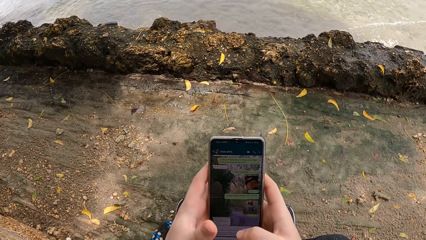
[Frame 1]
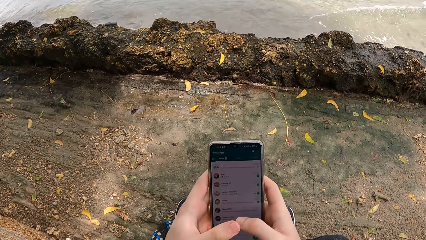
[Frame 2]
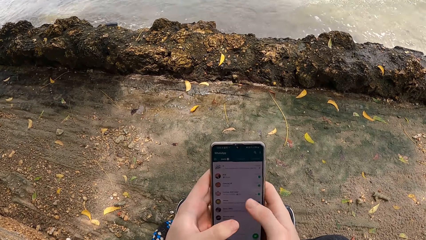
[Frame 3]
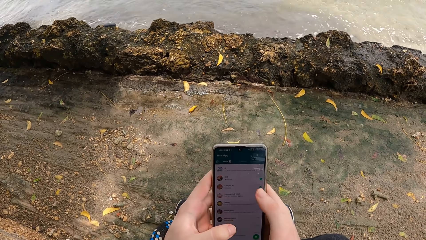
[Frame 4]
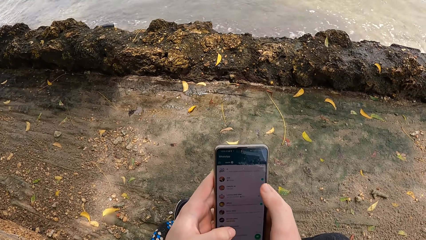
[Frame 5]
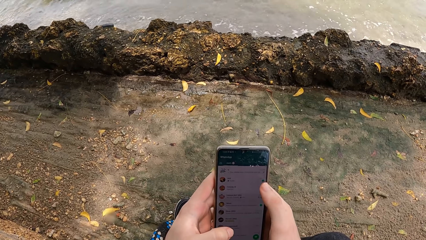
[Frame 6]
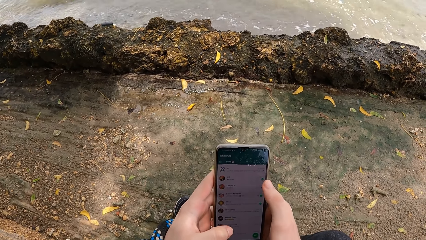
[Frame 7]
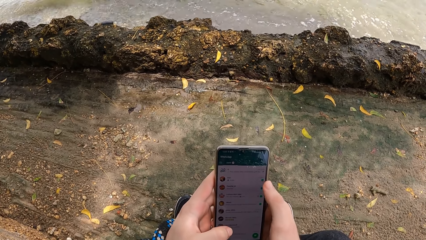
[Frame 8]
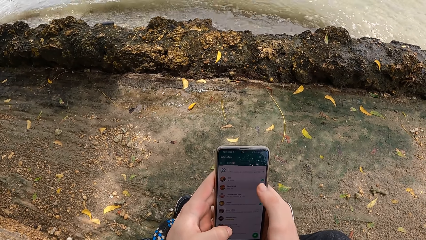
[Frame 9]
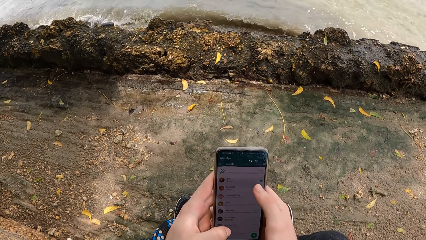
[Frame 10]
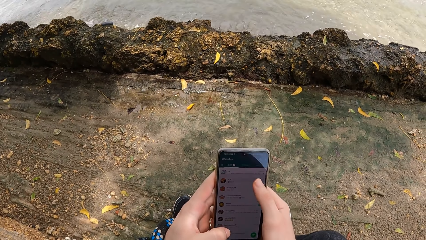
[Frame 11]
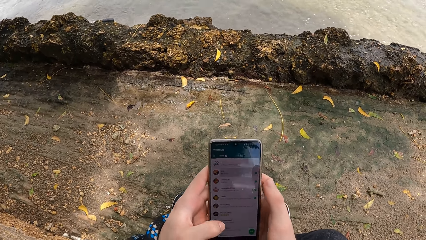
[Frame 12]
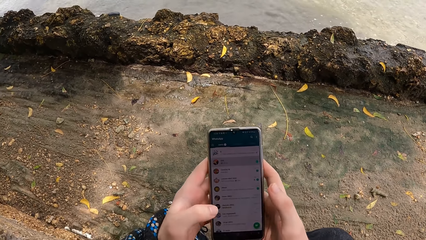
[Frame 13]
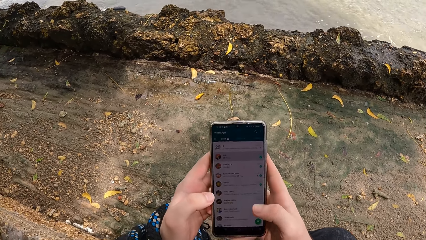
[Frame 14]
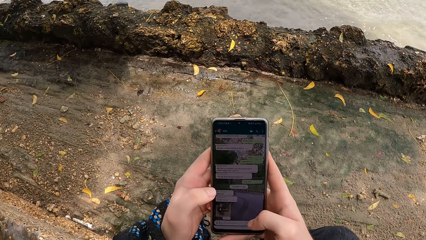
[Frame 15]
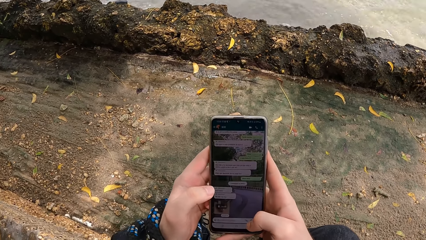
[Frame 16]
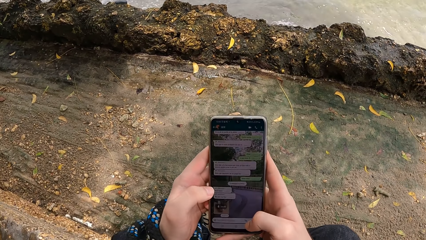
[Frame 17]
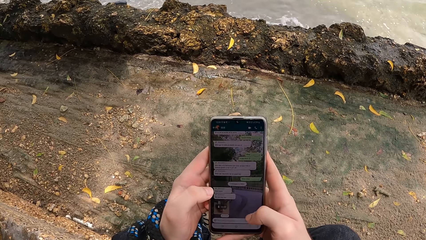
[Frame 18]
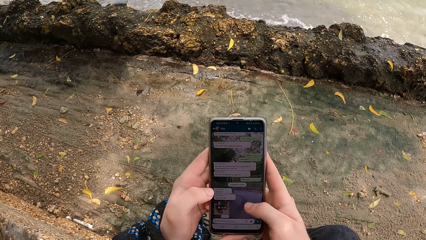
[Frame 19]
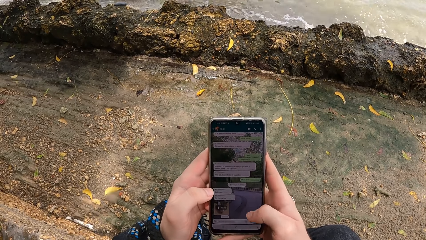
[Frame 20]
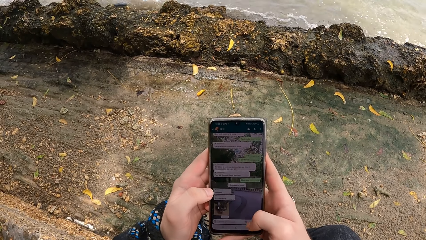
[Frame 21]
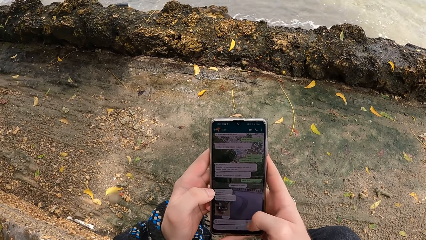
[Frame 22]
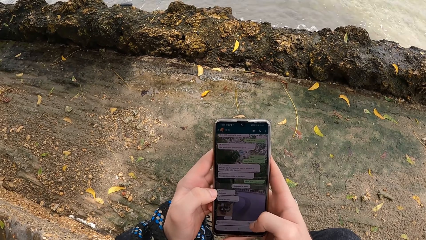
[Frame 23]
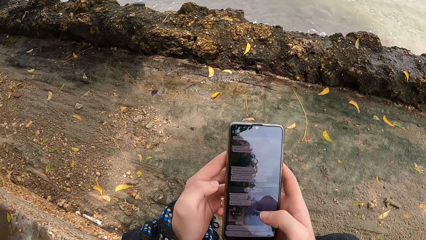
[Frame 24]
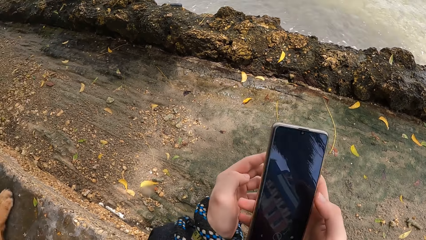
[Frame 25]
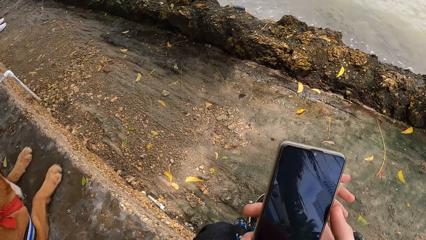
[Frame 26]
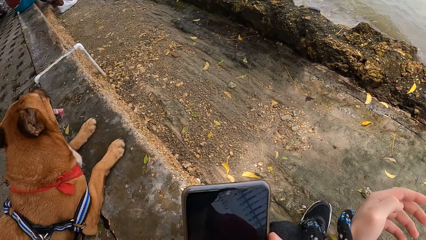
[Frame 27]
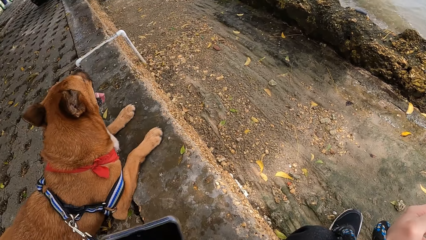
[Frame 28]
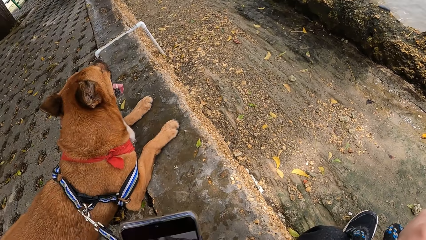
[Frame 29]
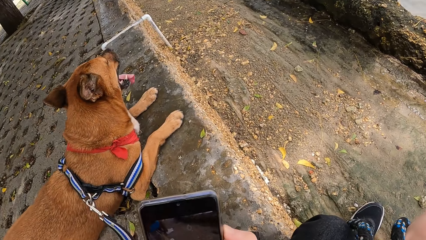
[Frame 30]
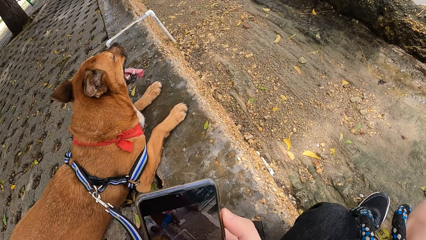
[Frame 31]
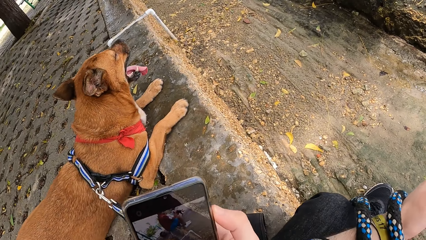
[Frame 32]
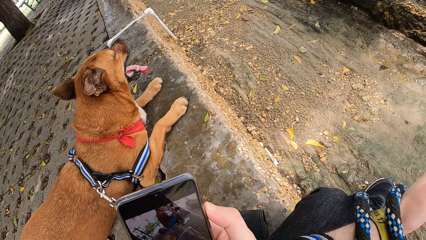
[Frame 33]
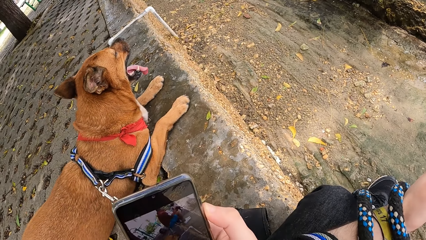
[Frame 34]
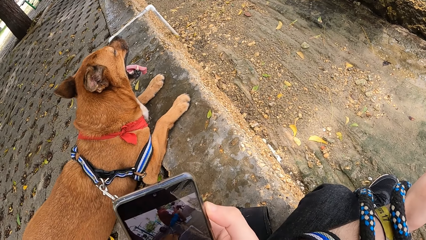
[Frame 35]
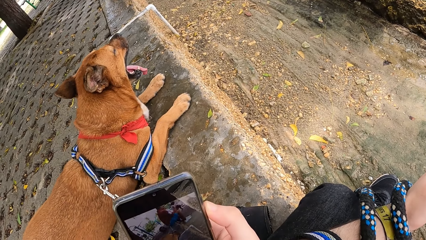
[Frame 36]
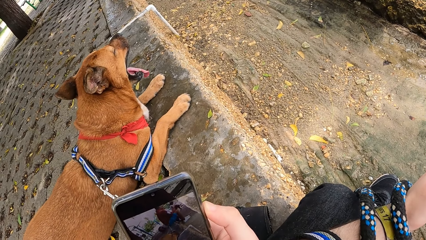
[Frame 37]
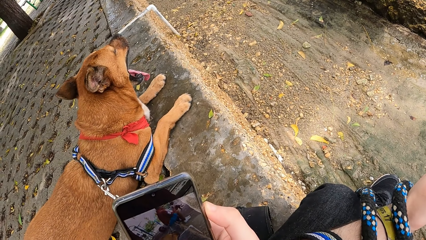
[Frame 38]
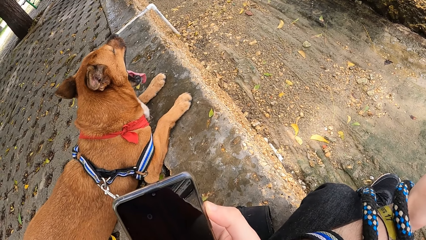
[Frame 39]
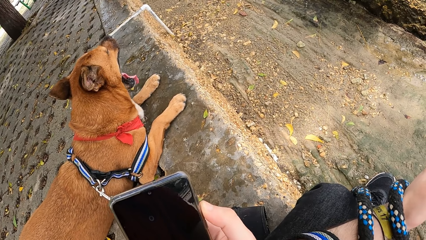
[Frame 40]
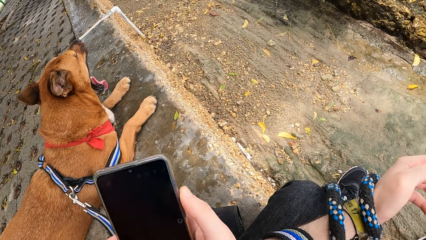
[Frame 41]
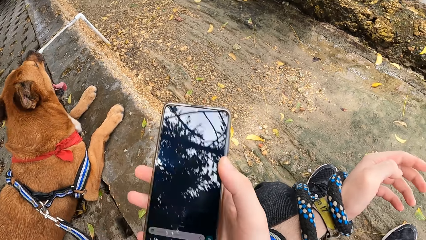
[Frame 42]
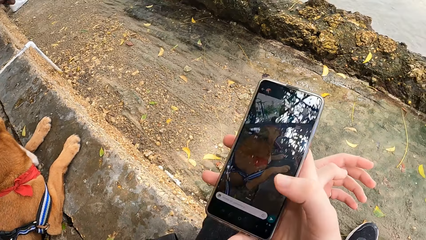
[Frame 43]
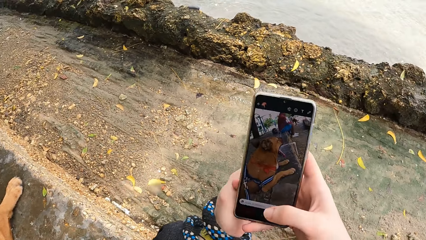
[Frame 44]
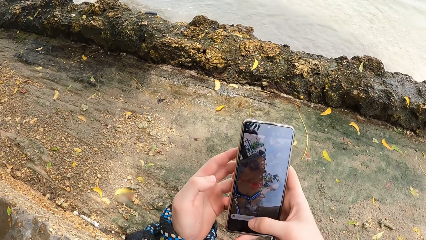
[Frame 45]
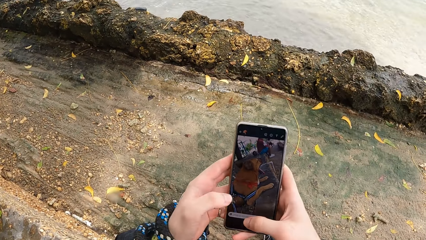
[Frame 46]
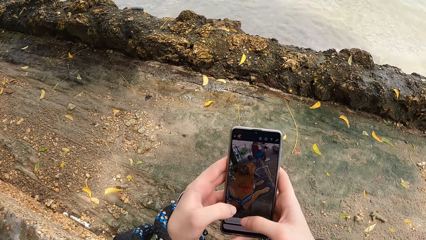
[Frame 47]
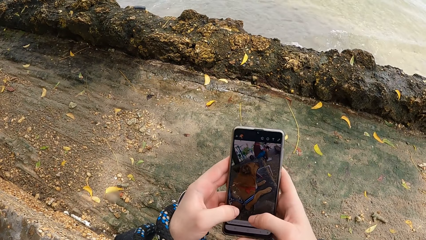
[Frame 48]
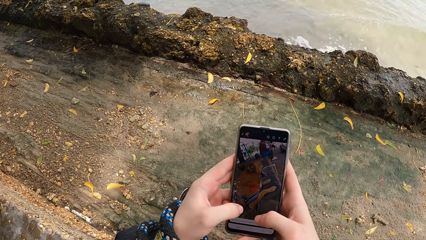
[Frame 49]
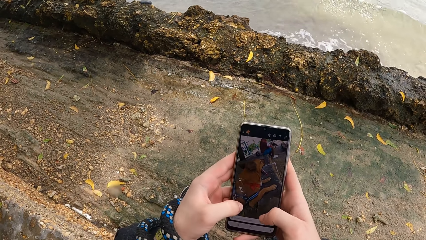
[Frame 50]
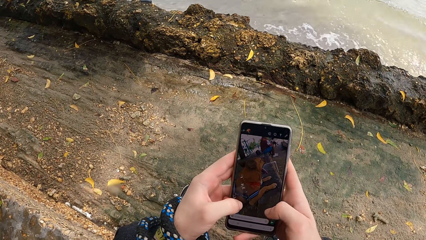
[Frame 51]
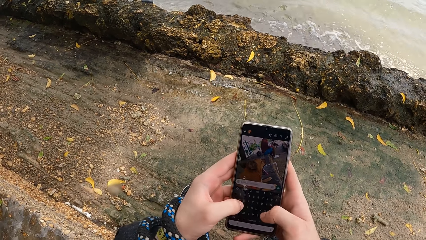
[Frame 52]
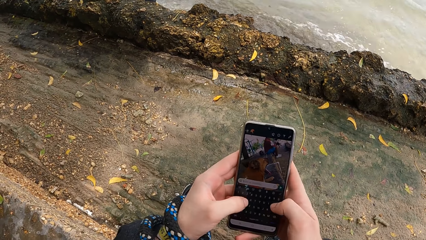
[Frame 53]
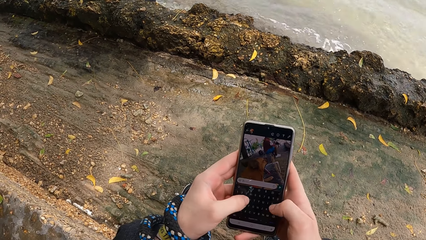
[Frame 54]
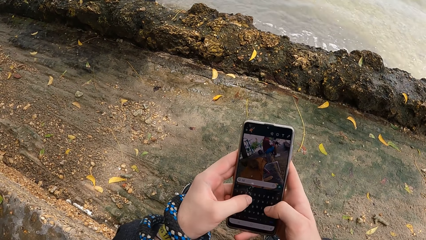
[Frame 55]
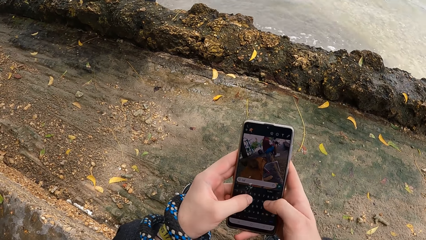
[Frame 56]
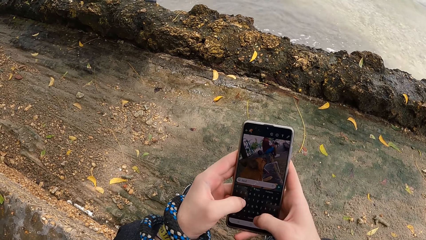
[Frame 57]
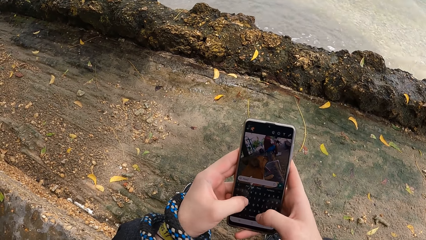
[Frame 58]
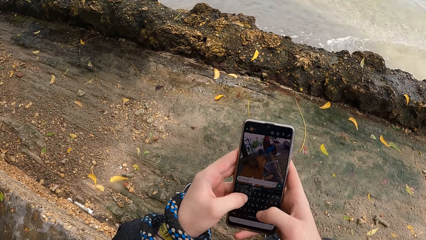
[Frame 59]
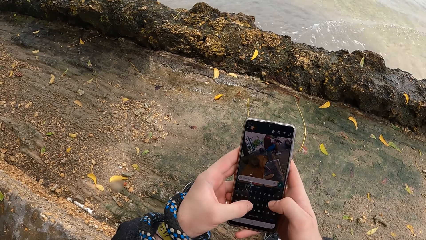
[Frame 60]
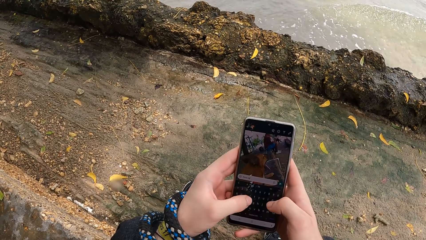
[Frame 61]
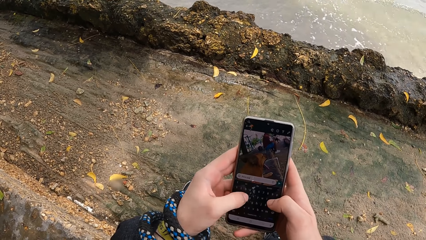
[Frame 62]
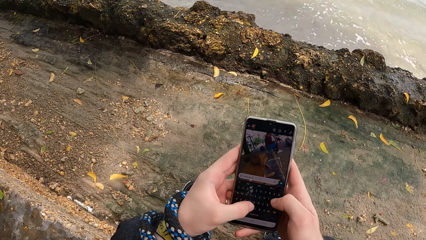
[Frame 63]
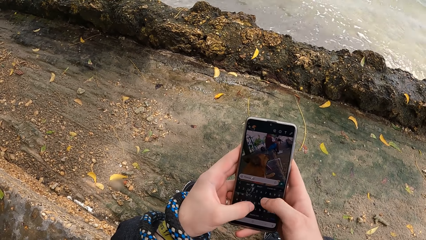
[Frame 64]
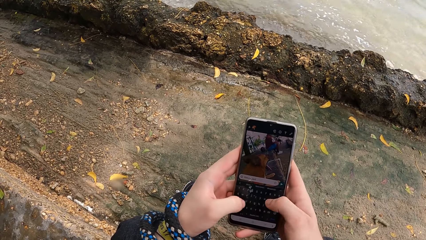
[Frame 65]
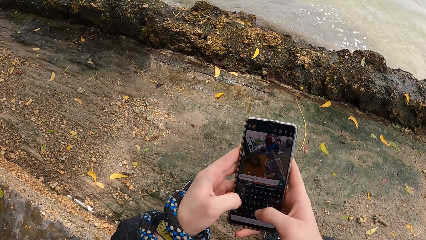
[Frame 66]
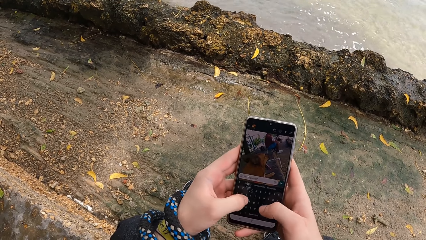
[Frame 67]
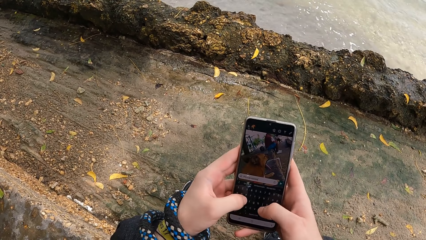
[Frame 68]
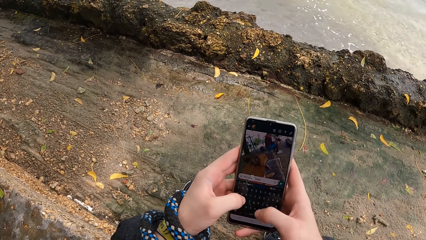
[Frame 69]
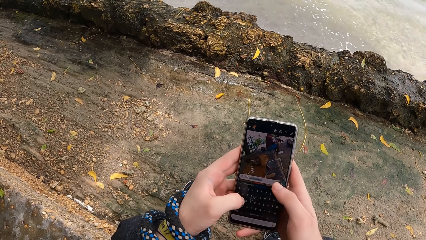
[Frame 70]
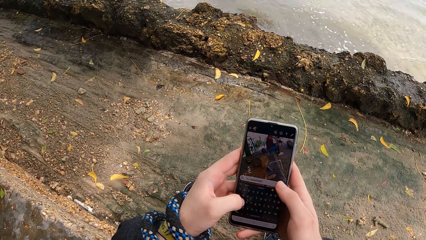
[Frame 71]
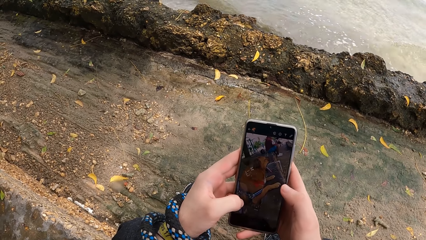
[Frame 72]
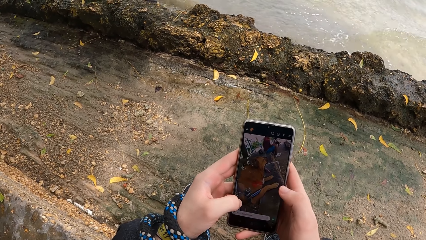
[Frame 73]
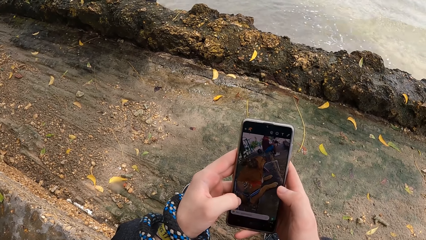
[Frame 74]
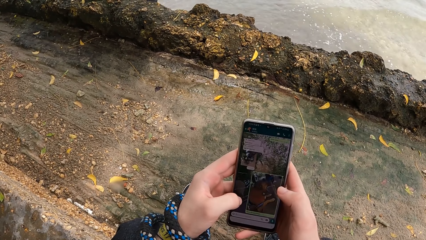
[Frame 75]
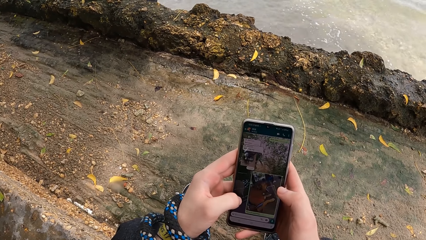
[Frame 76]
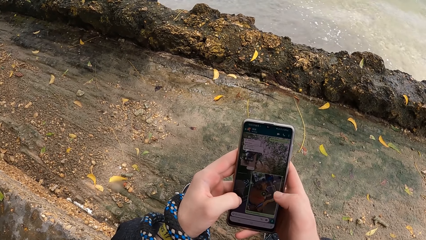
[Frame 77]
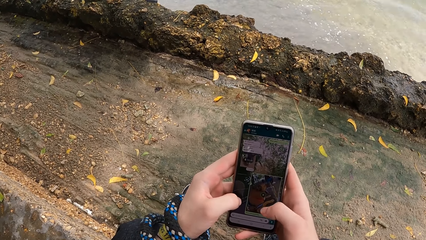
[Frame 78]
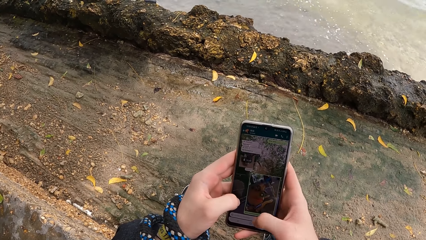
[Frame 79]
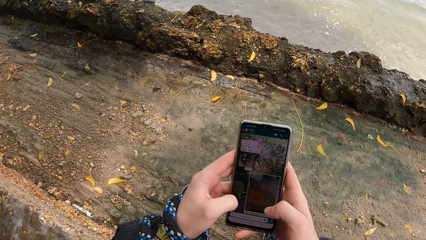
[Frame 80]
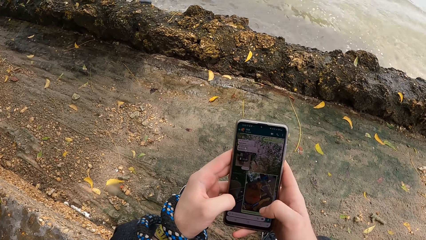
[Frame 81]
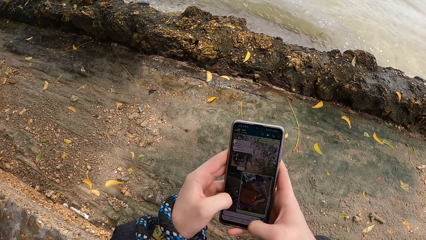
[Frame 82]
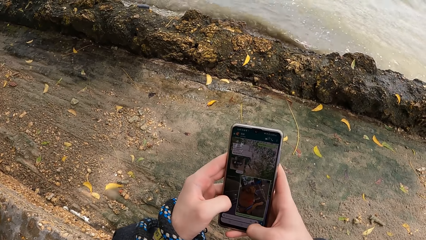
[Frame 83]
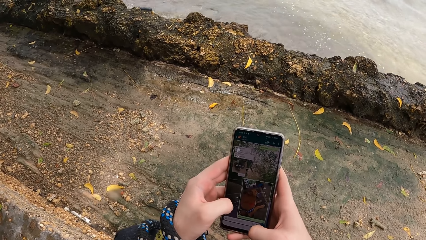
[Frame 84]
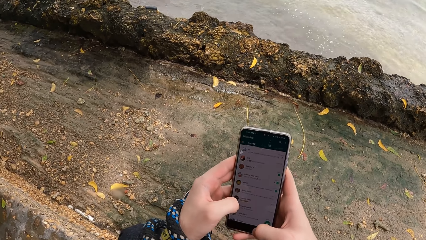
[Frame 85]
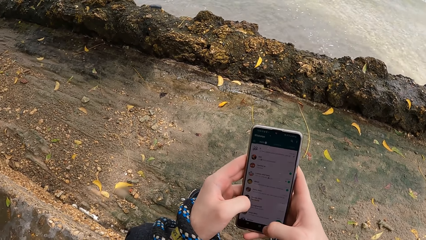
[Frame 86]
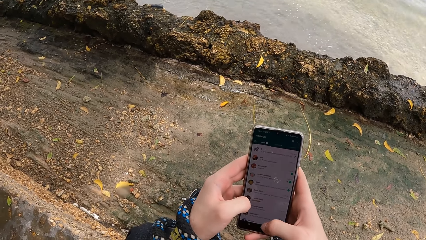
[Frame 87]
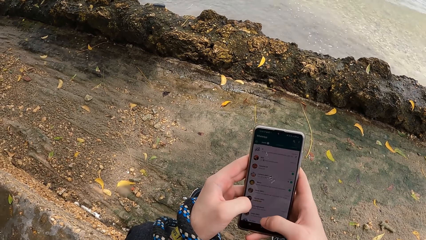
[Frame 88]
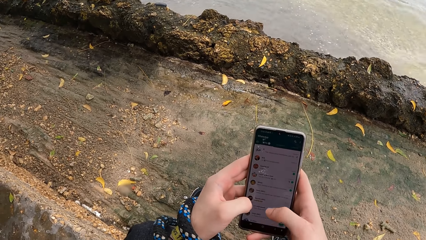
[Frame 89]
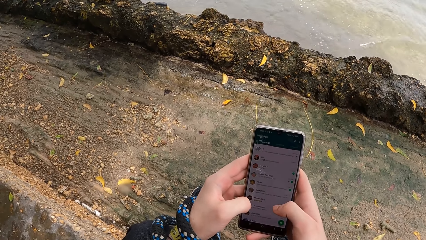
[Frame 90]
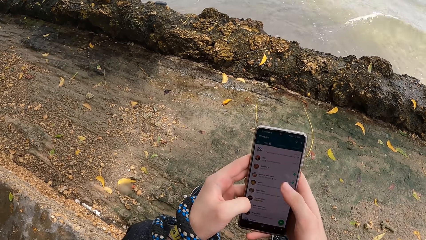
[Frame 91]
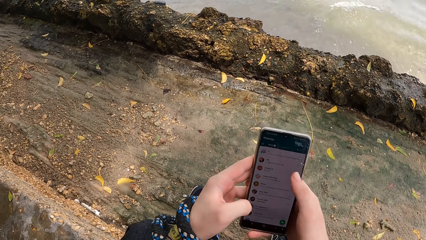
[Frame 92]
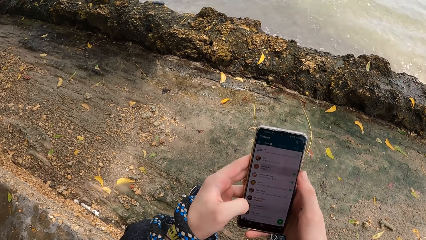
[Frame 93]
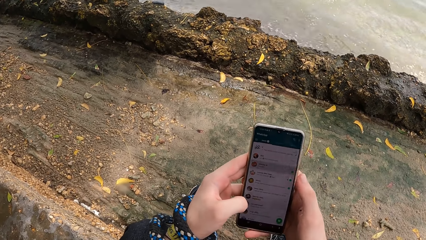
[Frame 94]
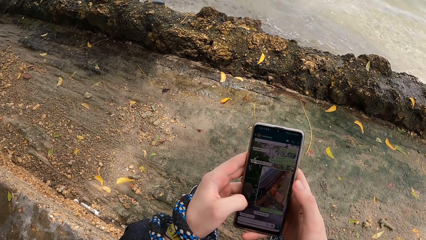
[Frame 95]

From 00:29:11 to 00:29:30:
The camera wearer takes a photo of the dog.
